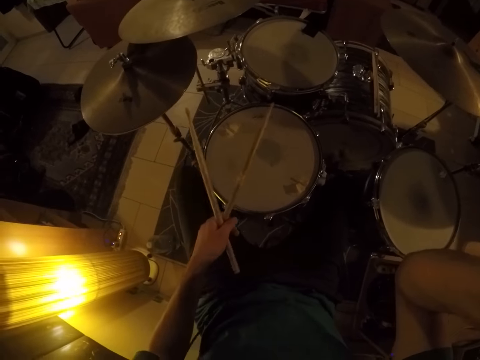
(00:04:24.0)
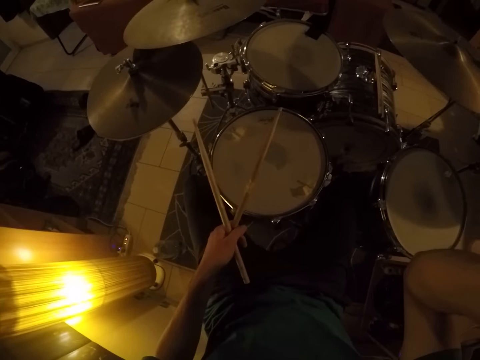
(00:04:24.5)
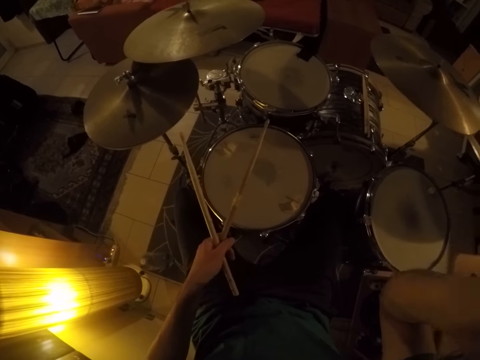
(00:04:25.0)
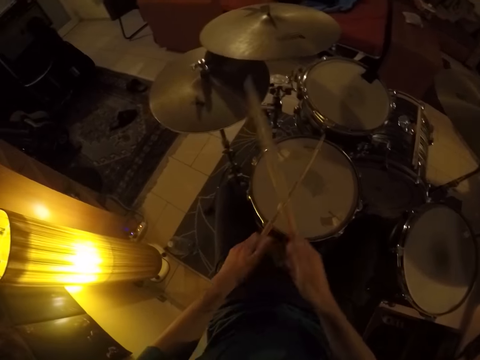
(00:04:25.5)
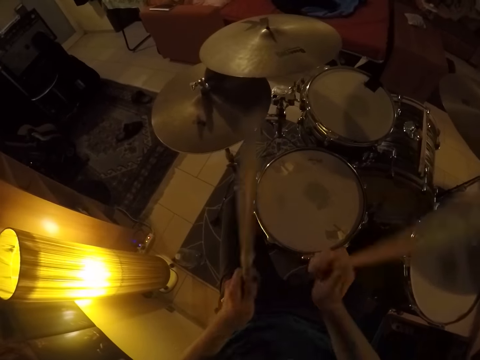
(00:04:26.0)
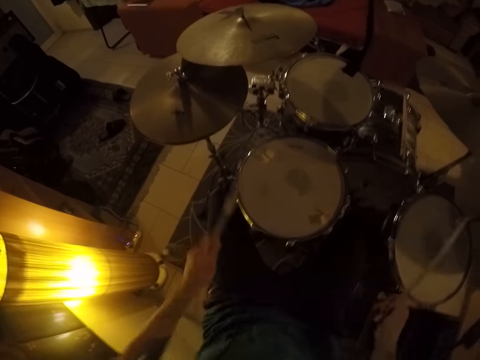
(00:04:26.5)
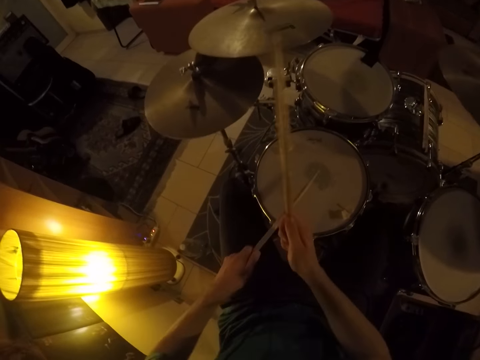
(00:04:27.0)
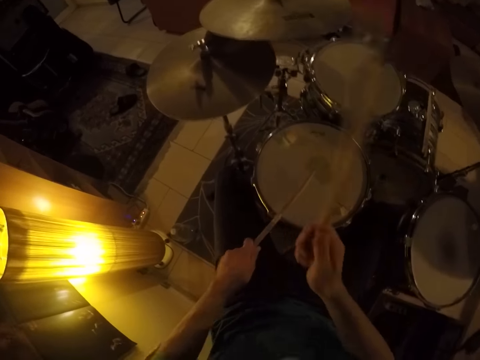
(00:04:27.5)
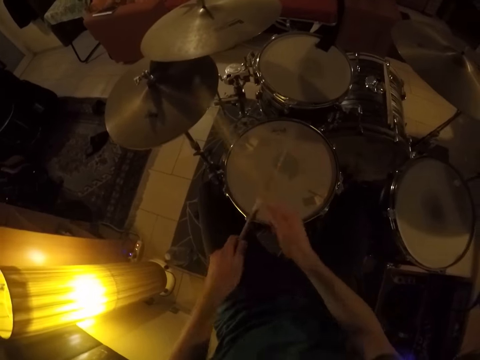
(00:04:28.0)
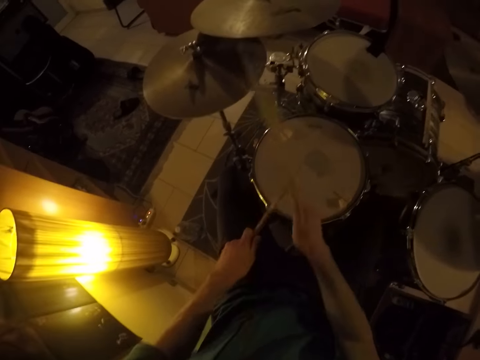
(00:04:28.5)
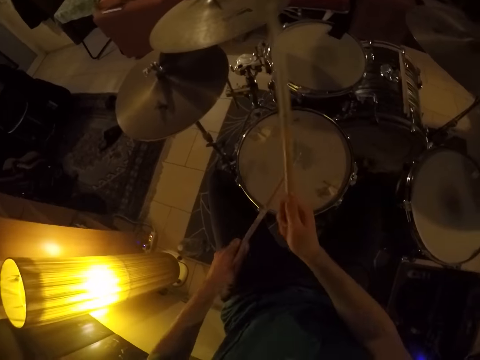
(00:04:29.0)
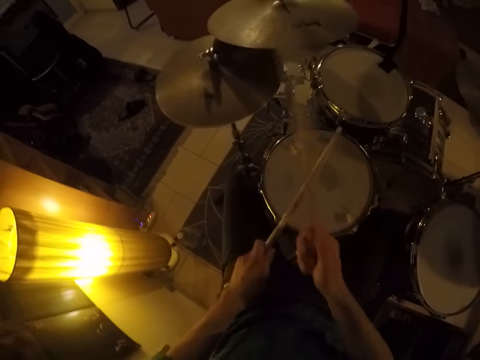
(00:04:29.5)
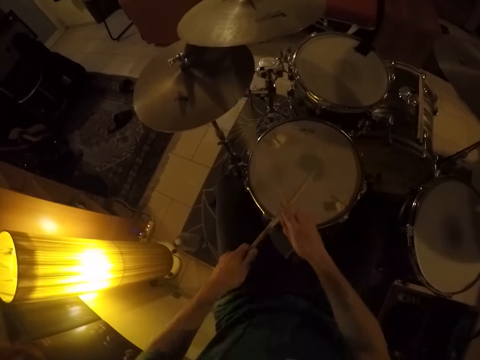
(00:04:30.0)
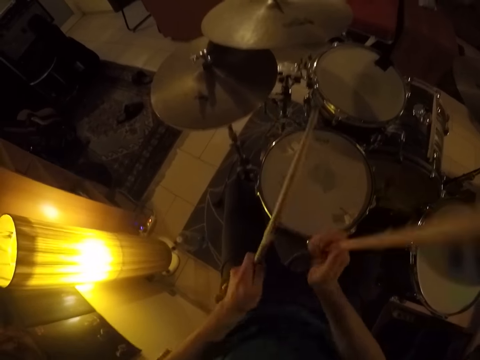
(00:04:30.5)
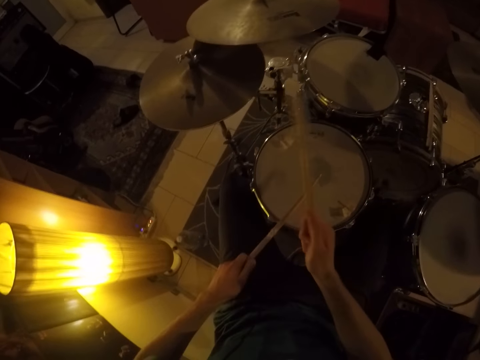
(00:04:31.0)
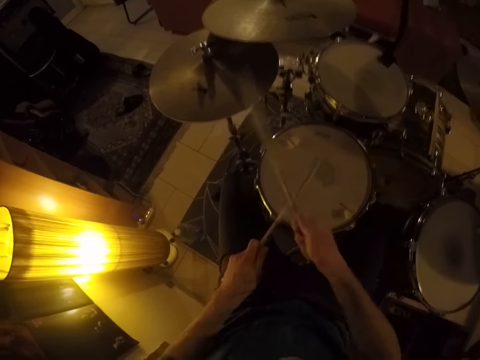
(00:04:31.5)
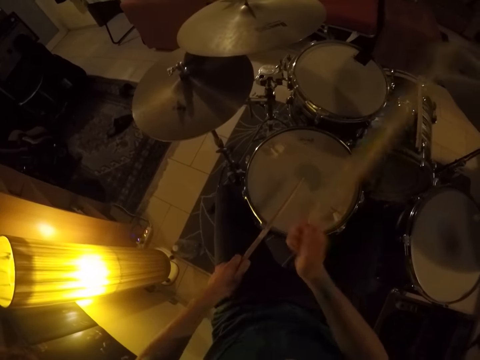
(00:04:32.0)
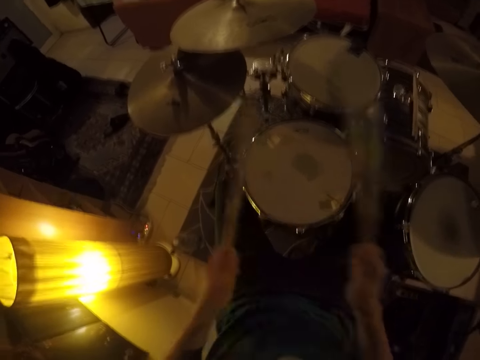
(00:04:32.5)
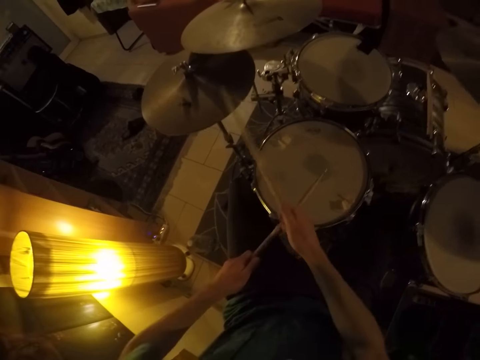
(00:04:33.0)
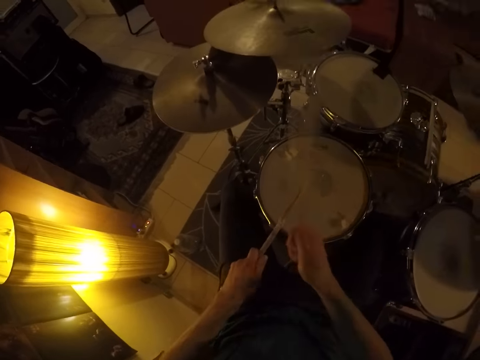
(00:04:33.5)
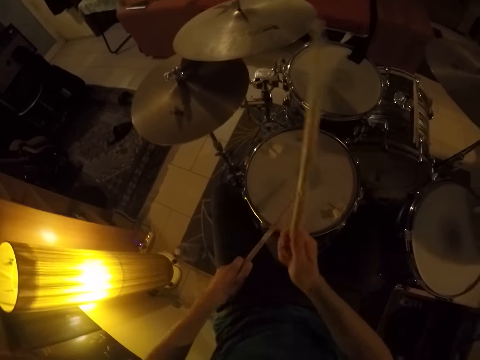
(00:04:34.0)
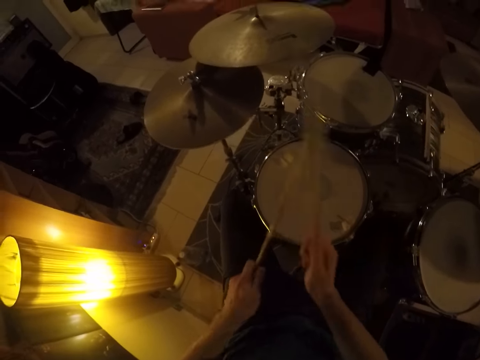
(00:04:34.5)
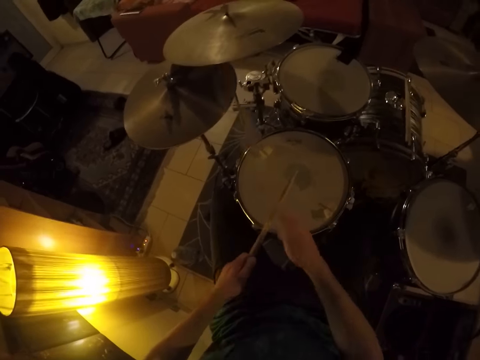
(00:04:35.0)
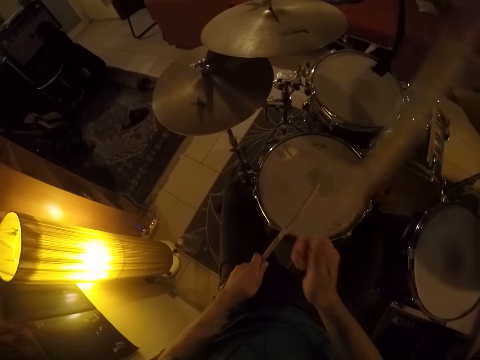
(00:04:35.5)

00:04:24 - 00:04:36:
The camera wearer beats the drum set. They beat it again.

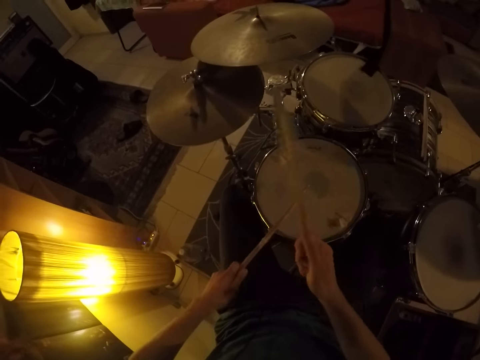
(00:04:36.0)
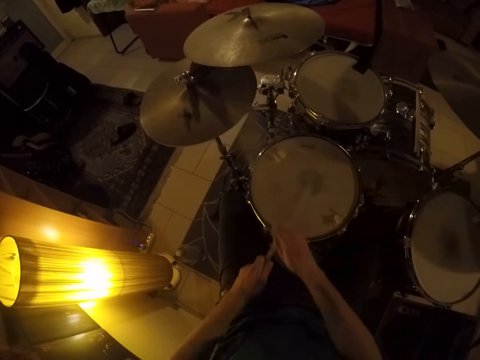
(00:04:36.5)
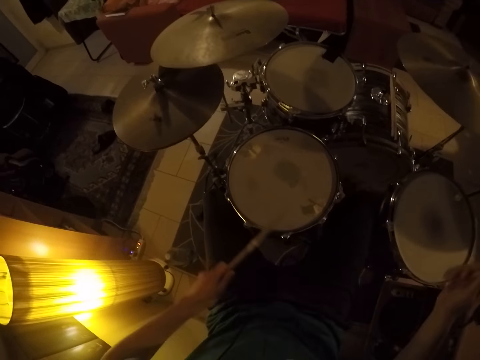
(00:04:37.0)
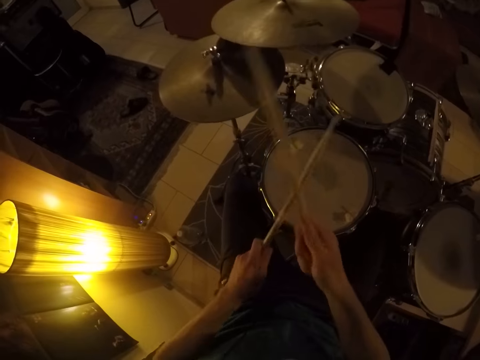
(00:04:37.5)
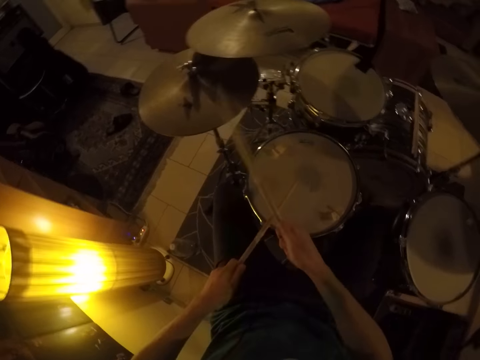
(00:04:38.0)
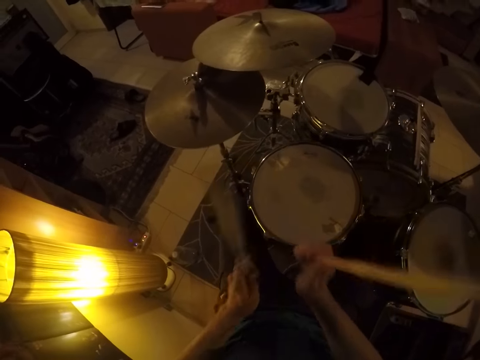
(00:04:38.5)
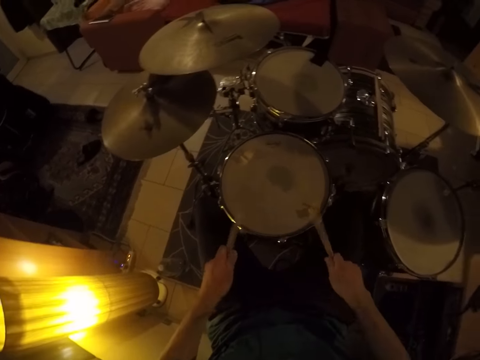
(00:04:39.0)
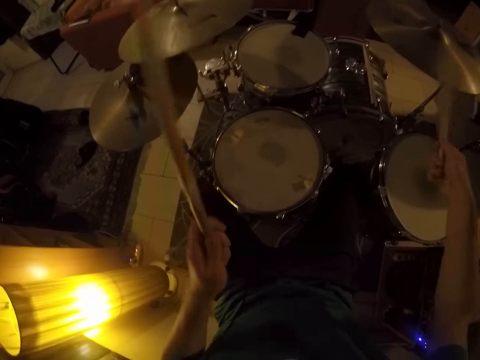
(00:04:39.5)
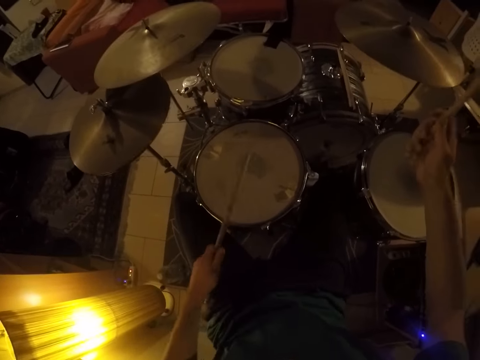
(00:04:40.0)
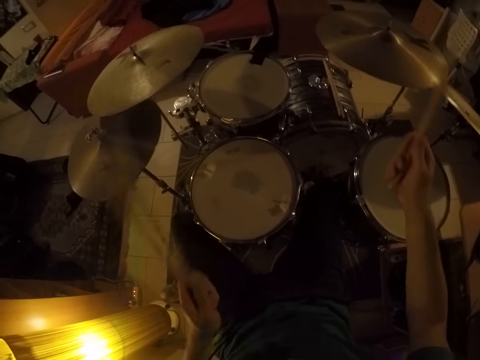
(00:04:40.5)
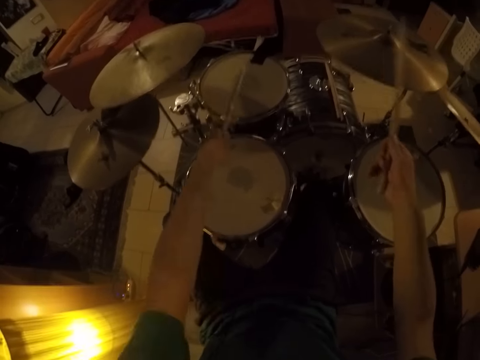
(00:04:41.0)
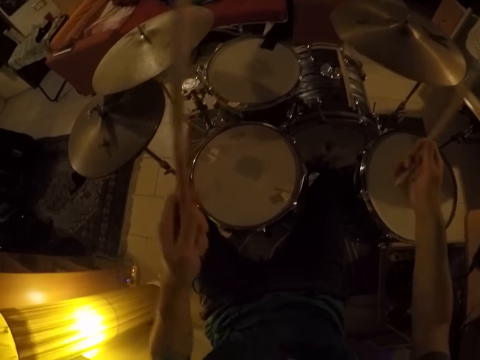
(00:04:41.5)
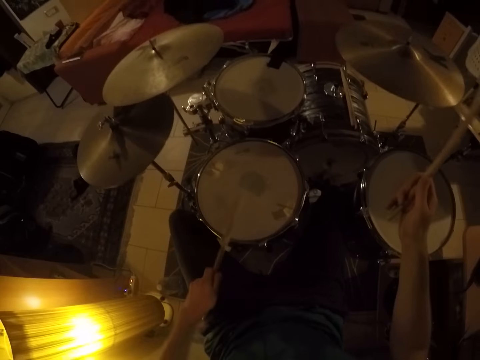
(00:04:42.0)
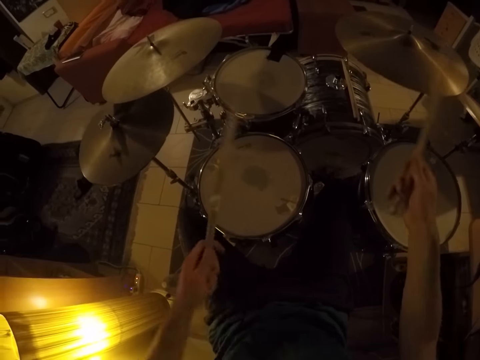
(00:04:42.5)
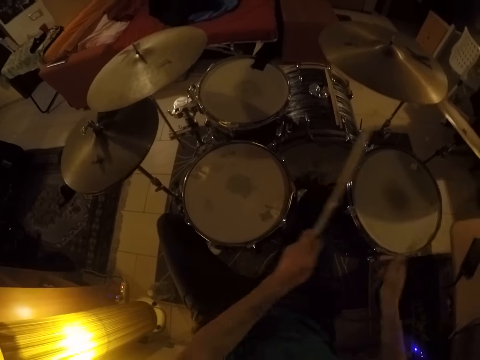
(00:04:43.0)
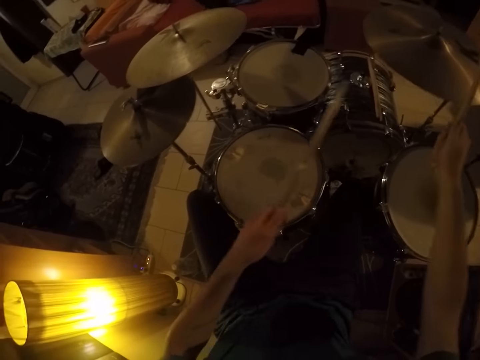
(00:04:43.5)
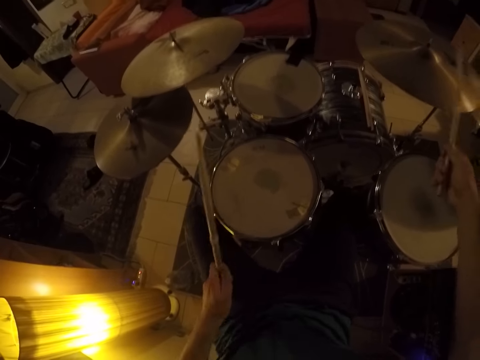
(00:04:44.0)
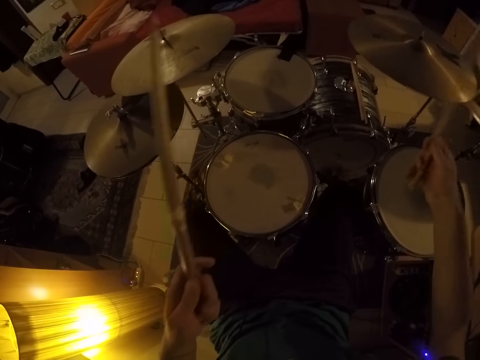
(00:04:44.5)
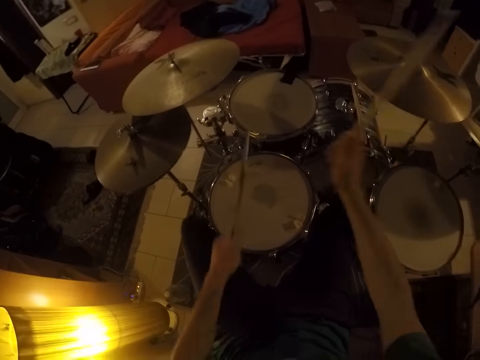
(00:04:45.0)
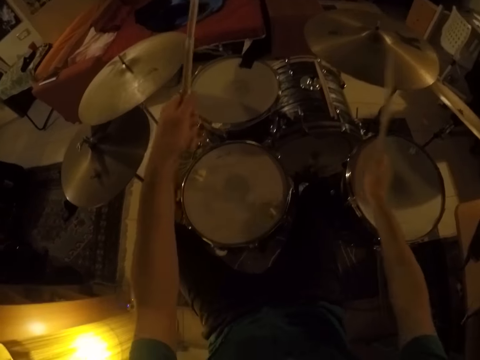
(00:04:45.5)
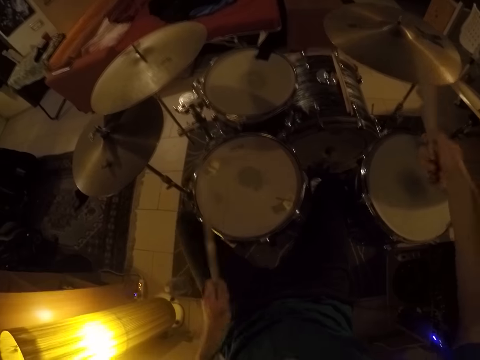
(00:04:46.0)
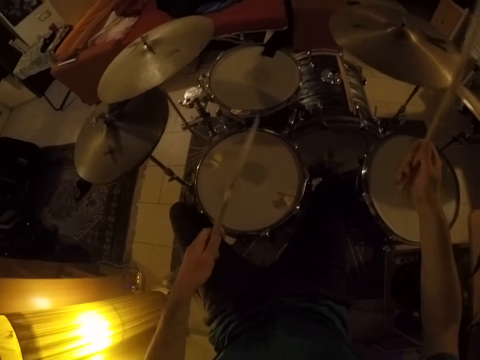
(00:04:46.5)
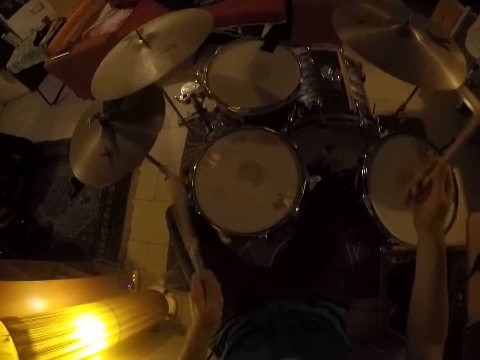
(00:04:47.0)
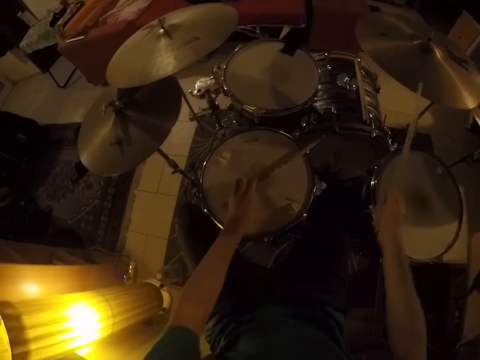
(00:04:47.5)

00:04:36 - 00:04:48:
The camera wearer beats the drum set repeatedly.

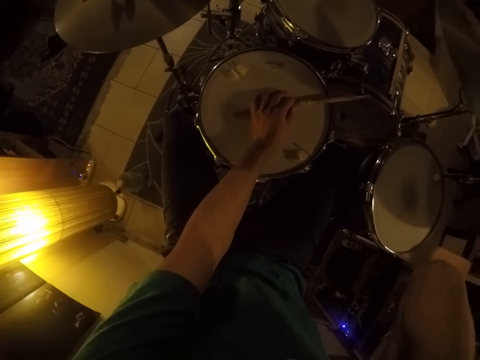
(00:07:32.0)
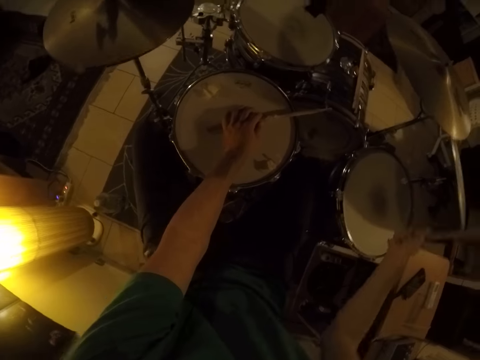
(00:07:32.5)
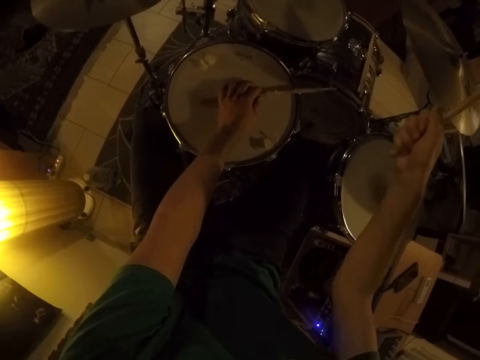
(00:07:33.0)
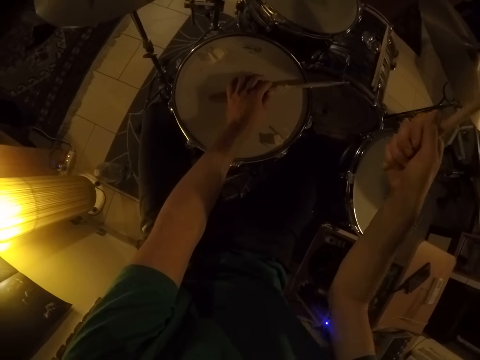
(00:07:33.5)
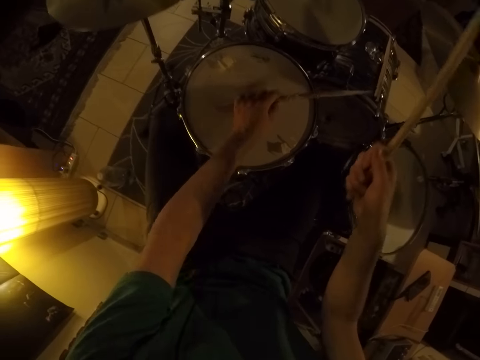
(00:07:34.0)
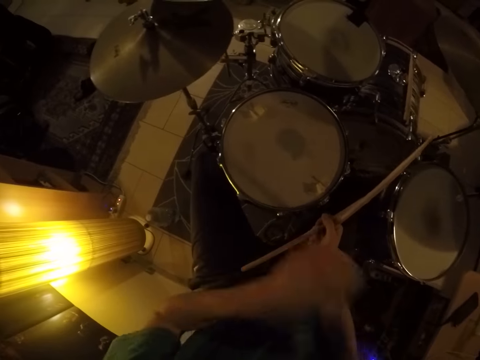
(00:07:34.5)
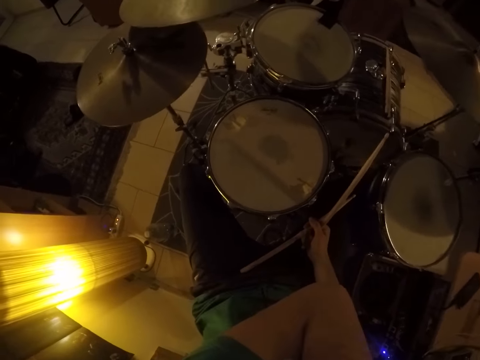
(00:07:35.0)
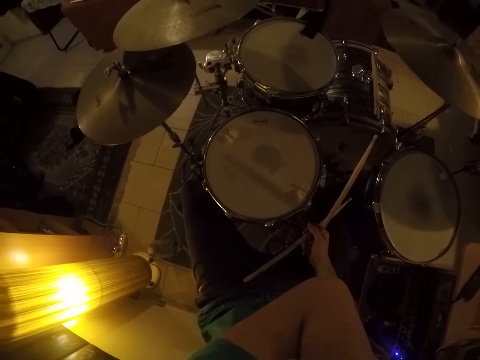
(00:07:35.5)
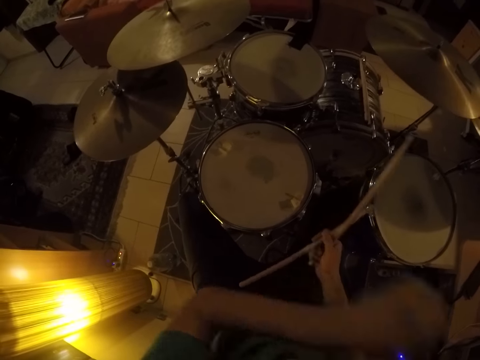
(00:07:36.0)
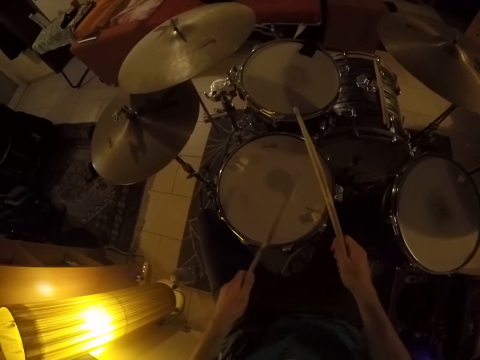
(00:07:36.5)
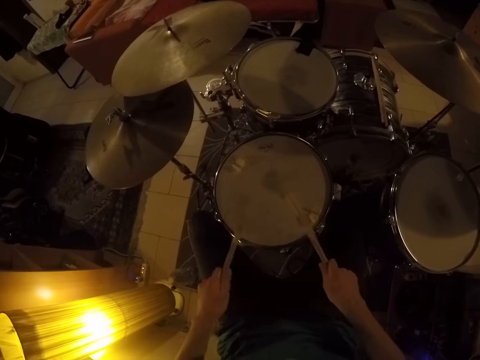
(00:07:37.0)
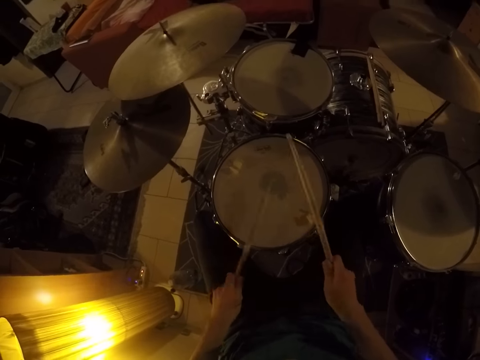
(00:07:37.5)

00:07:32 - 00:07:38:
The camera wearer raises the drumstick in his right hand. He picks the drumstick with the other hand. He passes the drumstick in his left hand to his right hand. He touches his head with his left hand. He picks the drumstick in his right hand with his left hand. He plays the drum set with the drumstick in his hands.
